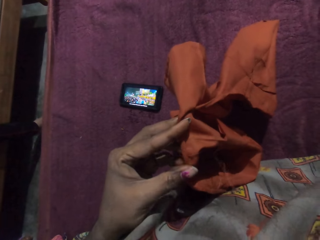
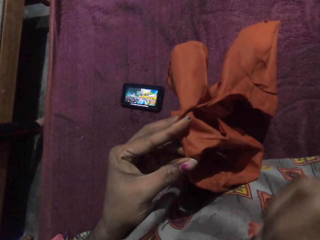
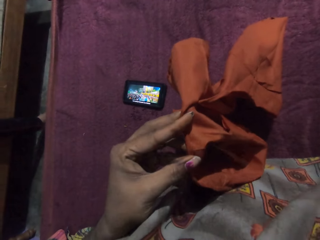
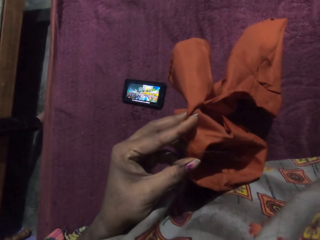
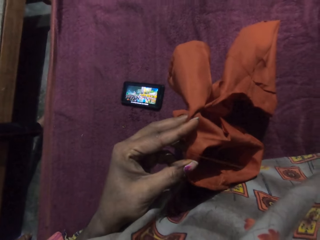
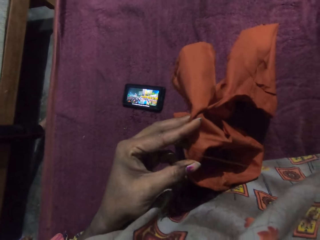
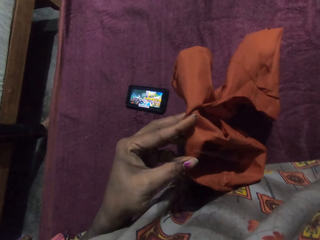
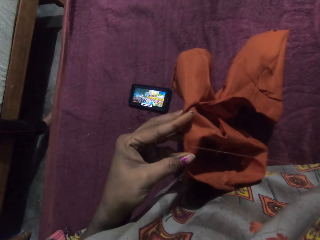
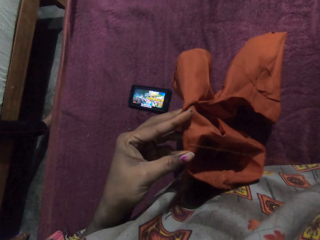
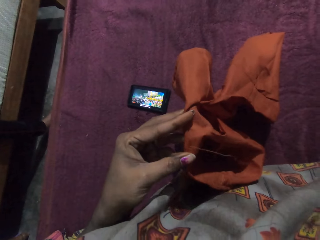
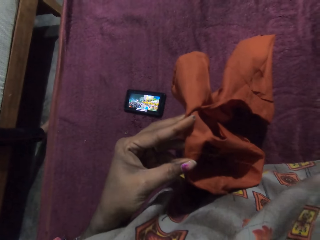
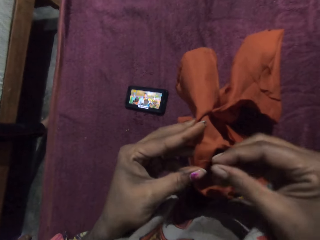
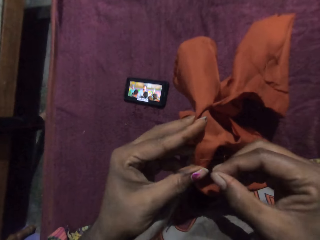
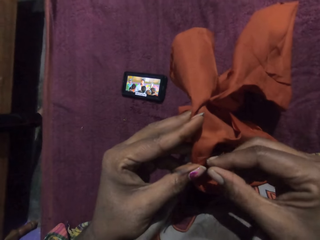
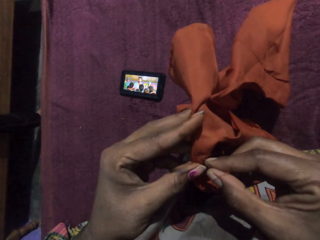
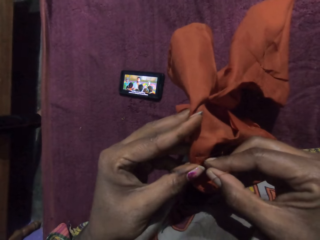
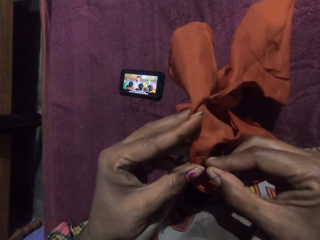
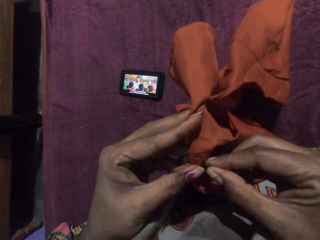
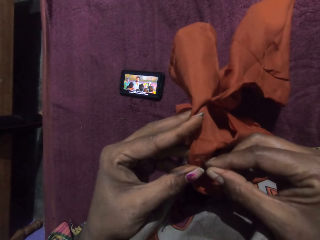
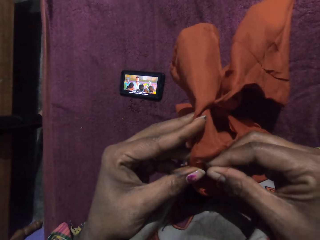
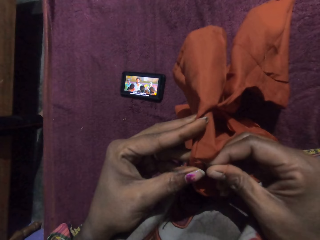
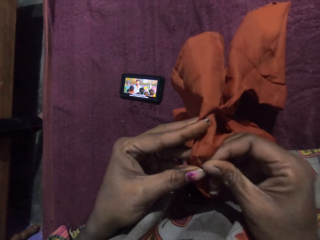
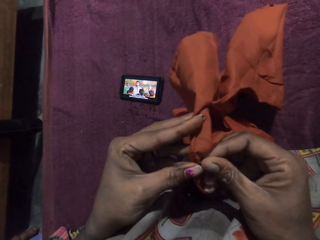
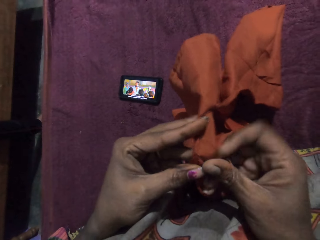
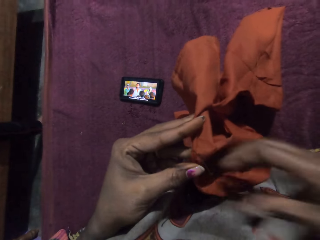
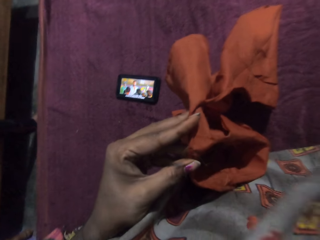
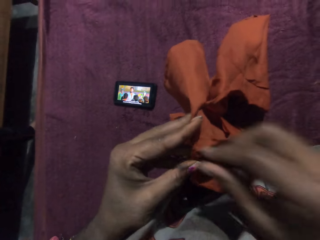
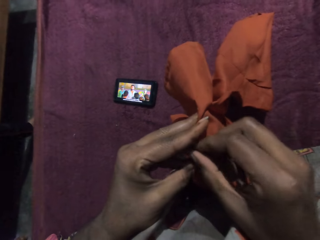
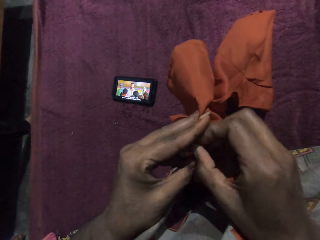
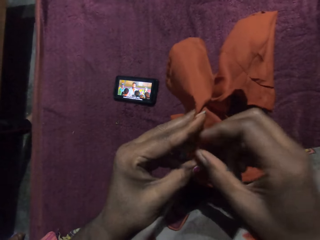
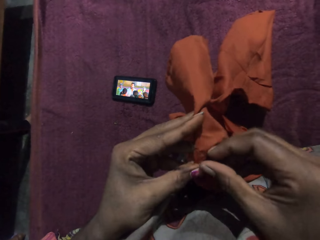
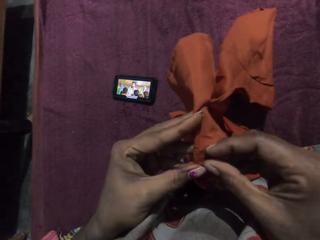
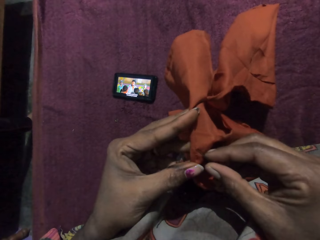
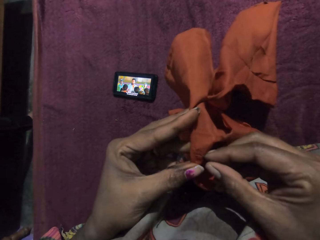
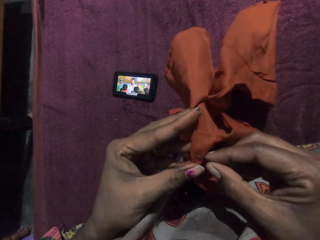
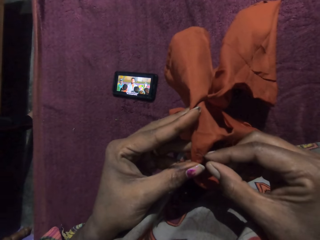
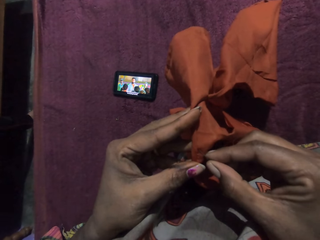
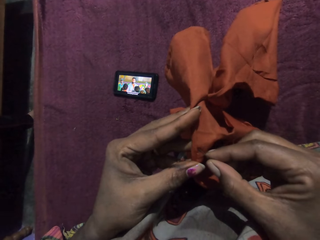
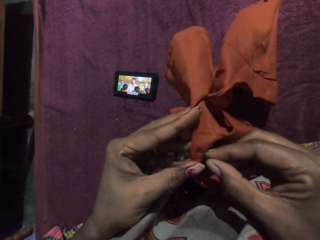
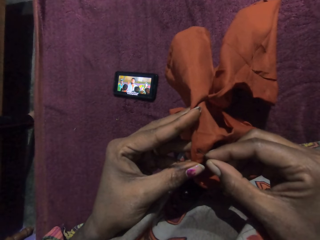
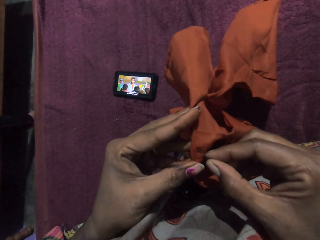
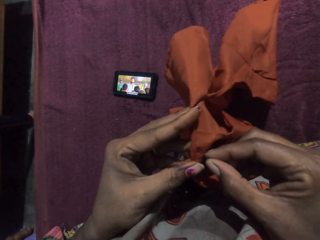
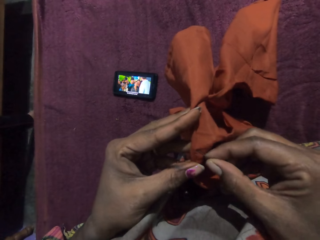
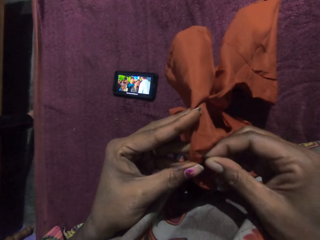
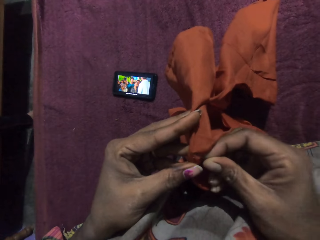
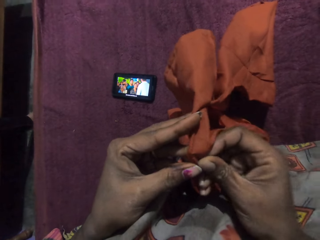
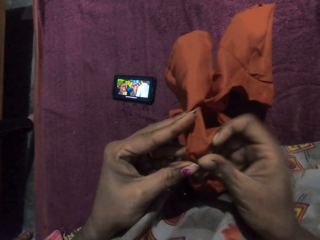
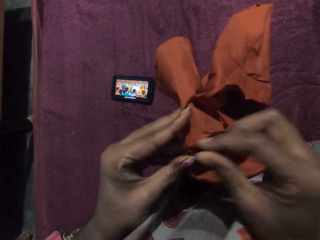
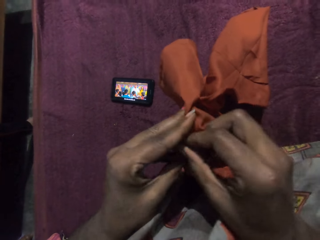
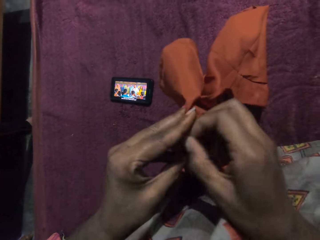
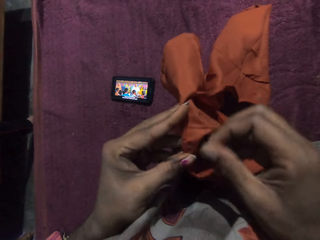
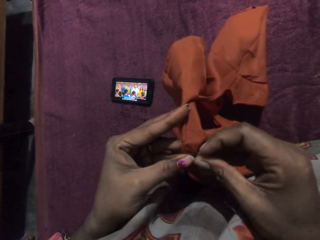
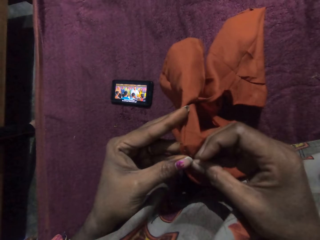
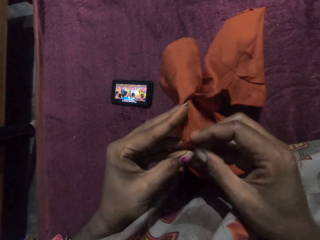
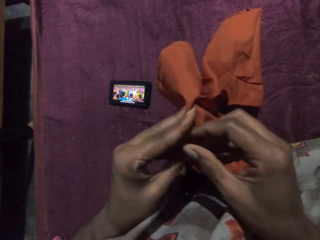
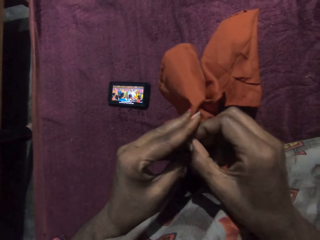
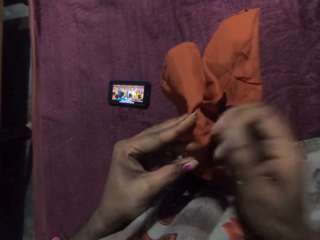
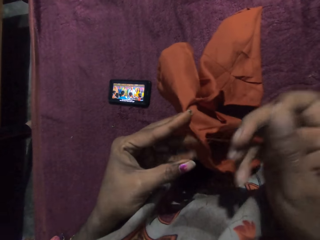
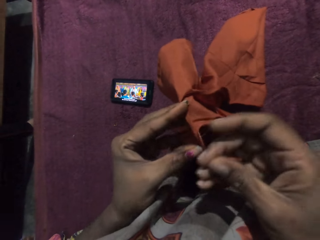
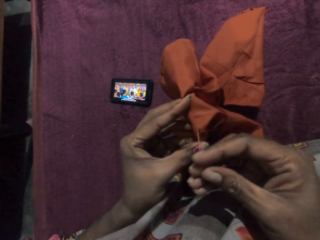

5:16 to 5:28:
The camera wearer sews the cloth with the threaded needle in her right hand.

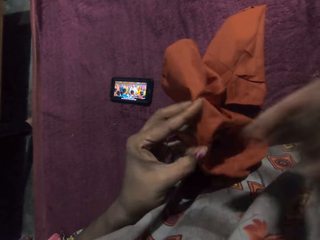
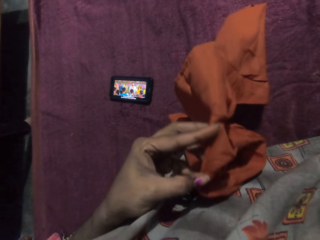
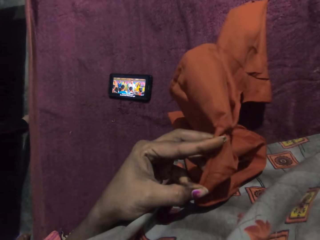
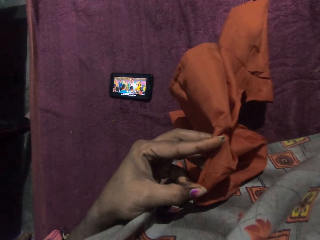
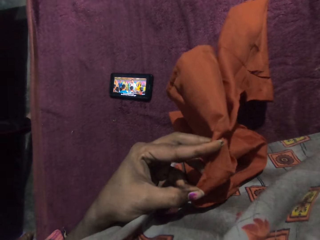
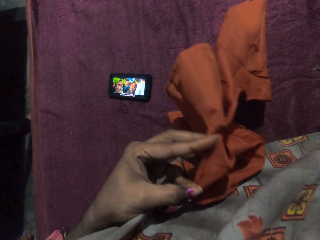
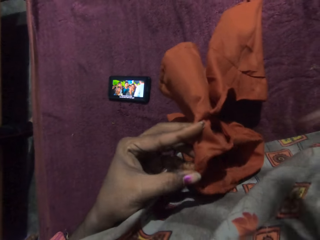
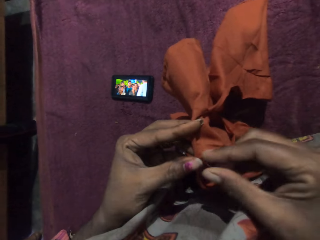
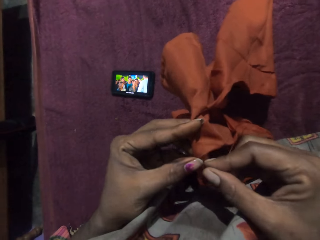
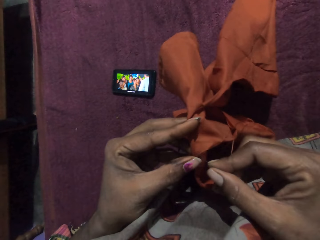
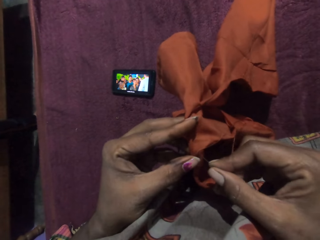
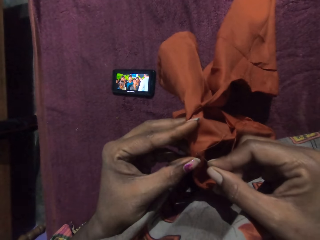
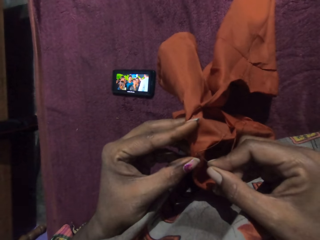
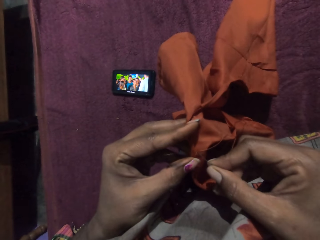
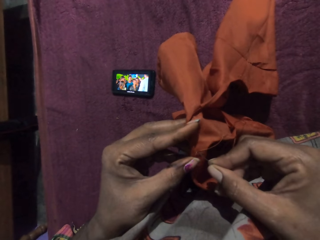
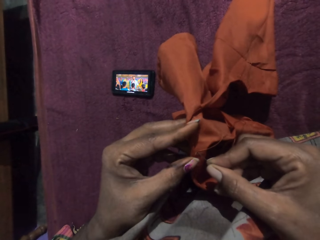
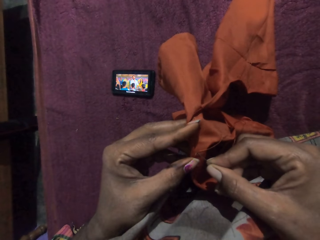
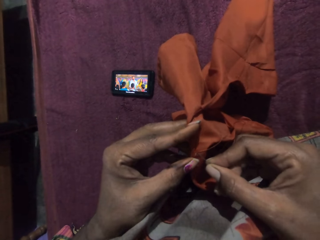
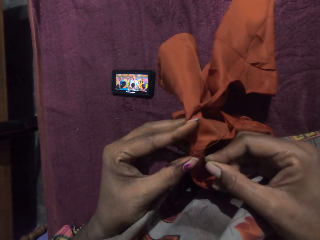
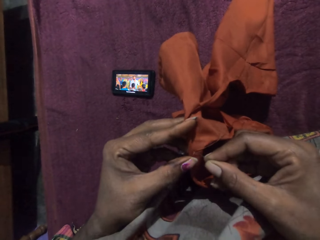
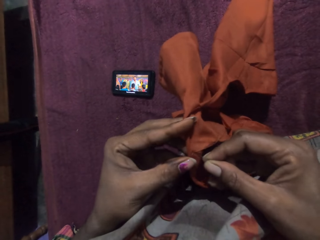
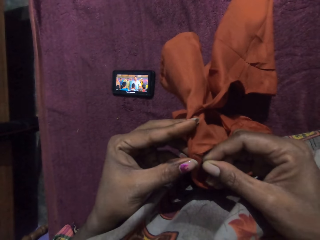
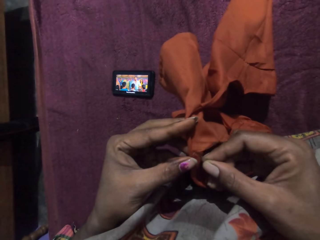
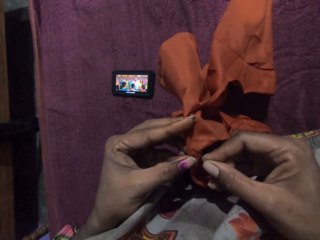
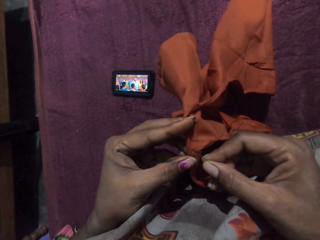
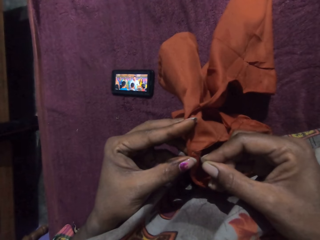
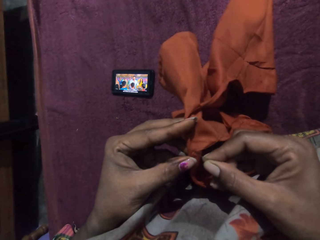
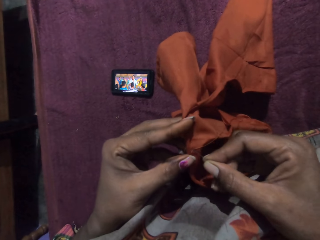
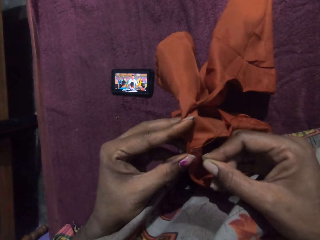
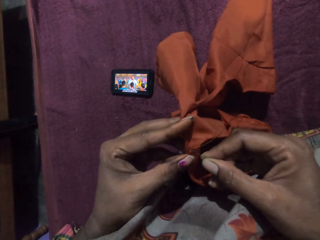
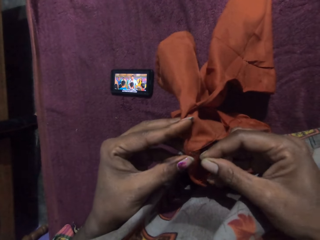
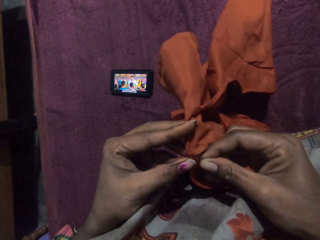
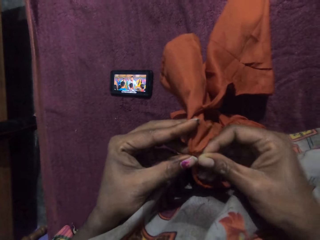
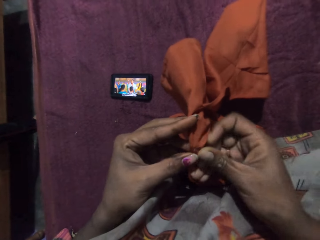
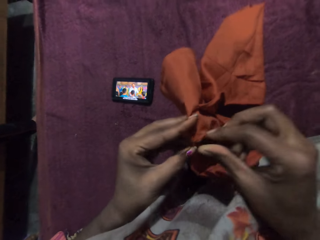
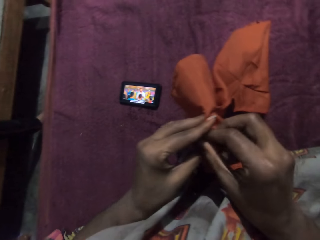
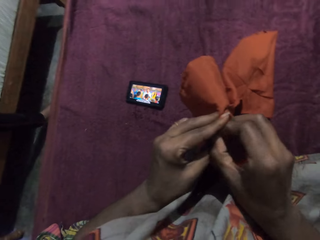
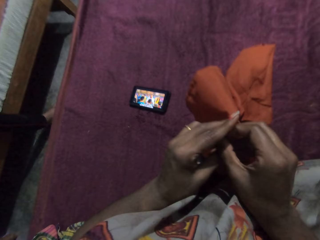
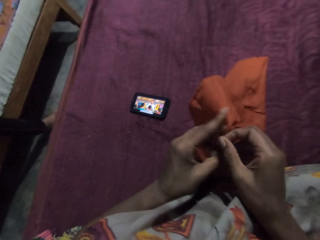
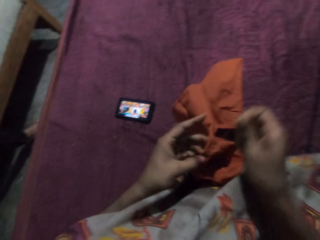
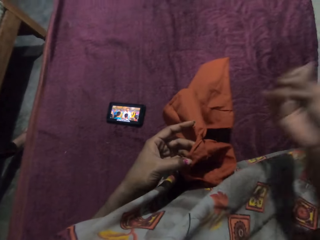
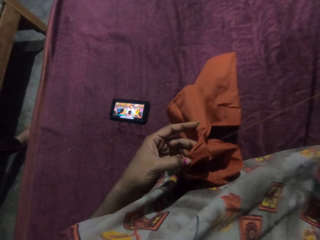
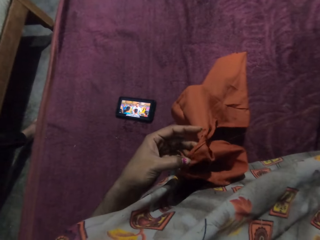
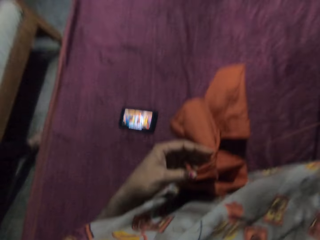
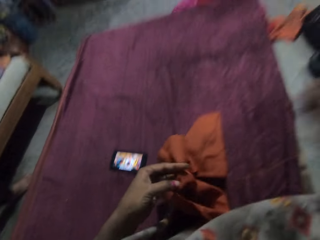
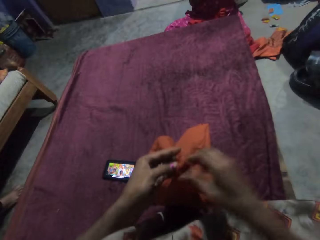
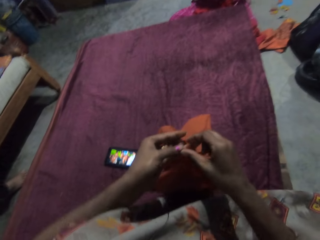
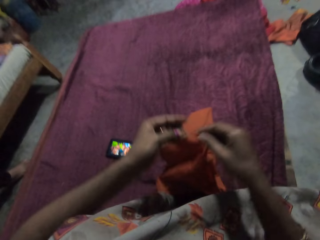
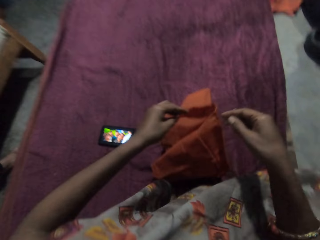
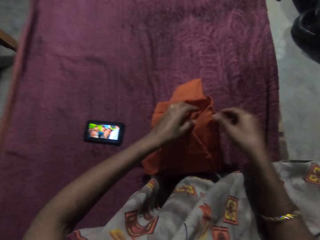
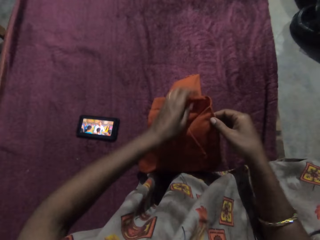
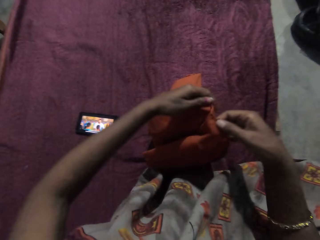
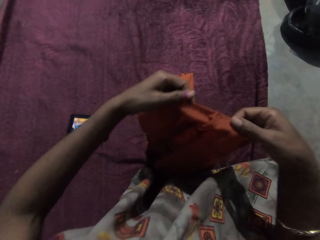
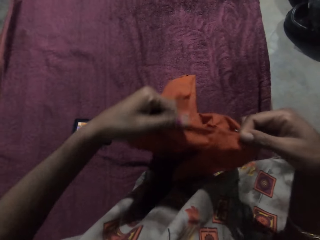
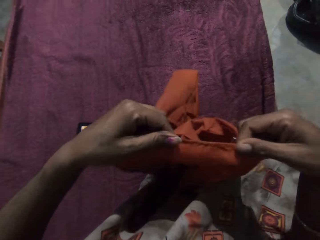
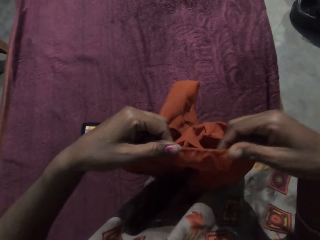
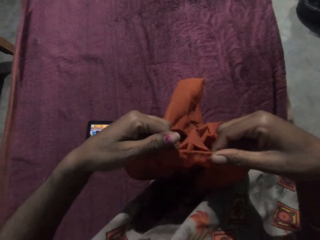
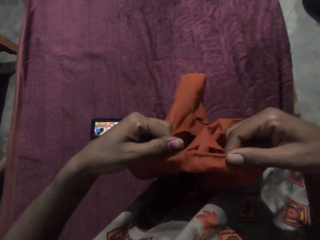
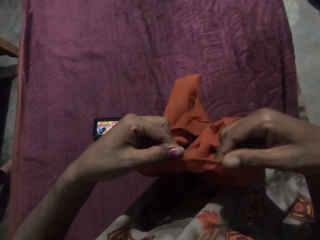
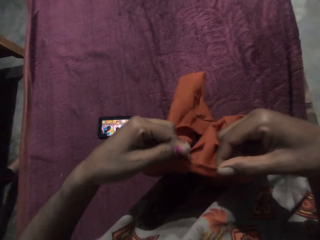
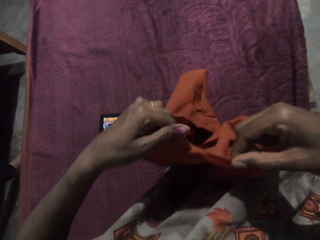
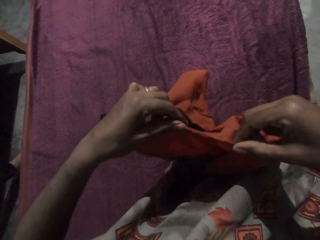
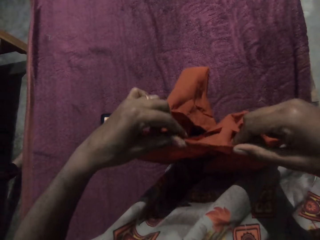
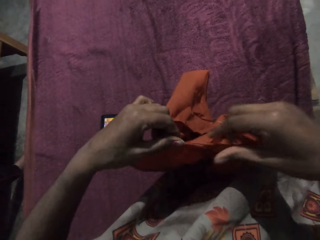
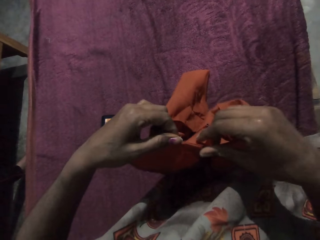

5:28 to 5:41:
The camera wearer drops the cloth on a bed with her hands. She picks up the cloth from the bed with her hands. She adjusts the cloth with her hands.
